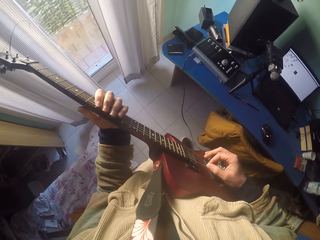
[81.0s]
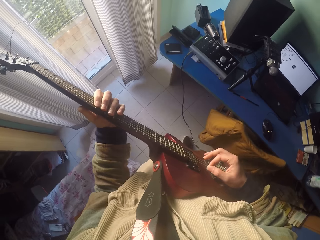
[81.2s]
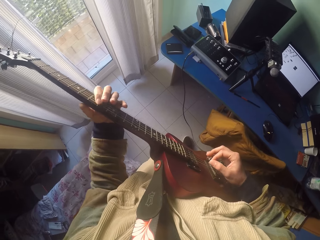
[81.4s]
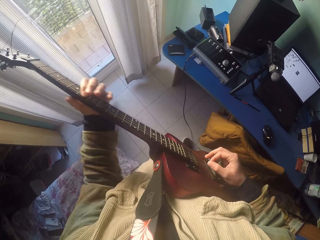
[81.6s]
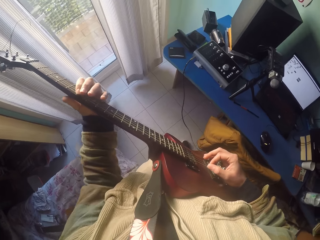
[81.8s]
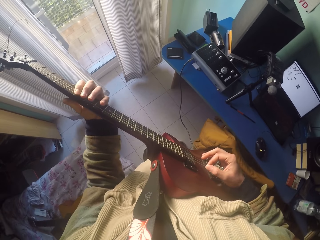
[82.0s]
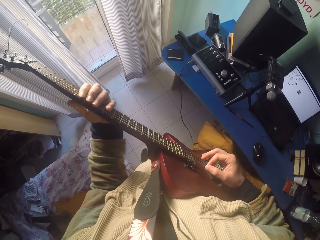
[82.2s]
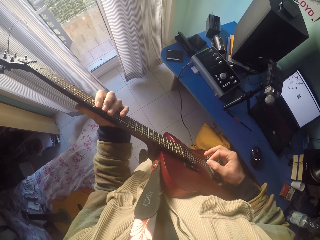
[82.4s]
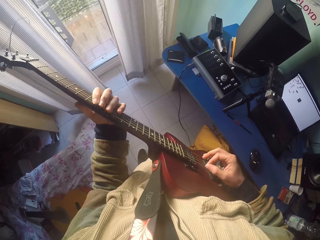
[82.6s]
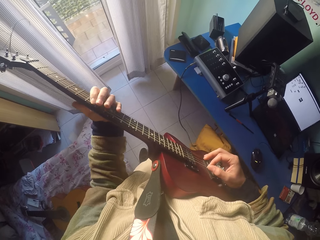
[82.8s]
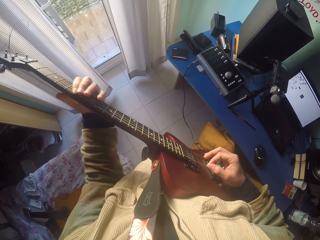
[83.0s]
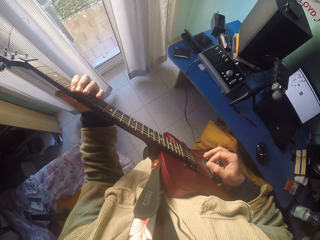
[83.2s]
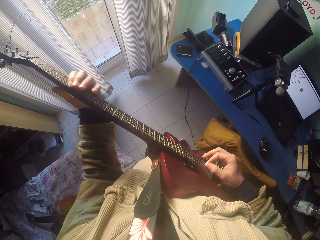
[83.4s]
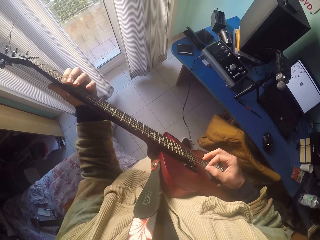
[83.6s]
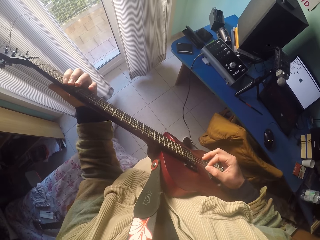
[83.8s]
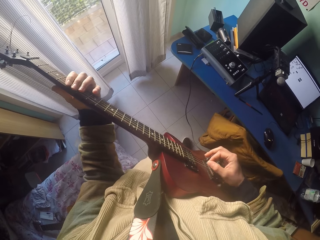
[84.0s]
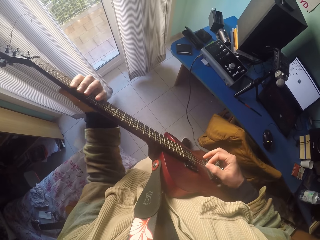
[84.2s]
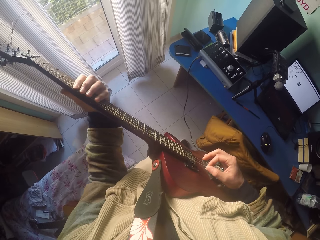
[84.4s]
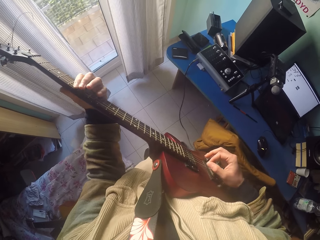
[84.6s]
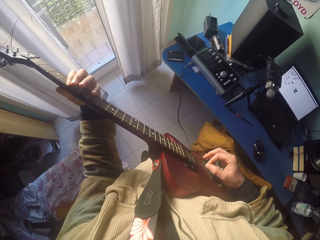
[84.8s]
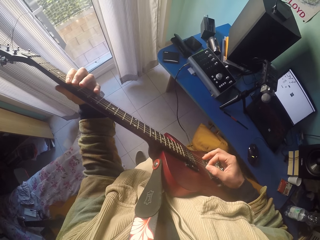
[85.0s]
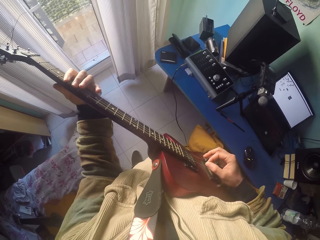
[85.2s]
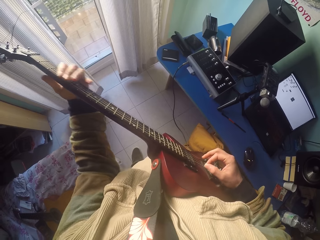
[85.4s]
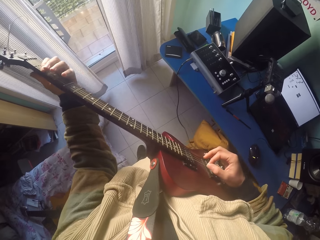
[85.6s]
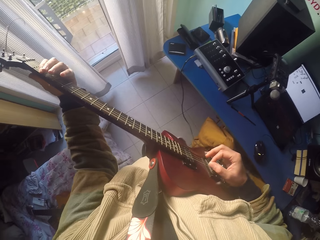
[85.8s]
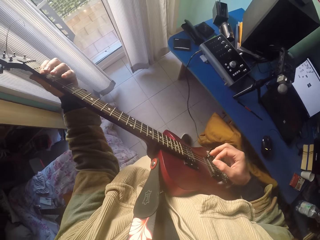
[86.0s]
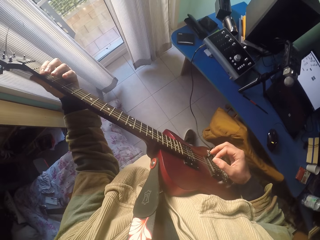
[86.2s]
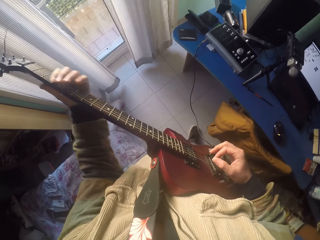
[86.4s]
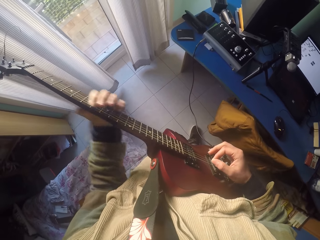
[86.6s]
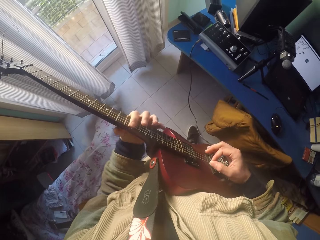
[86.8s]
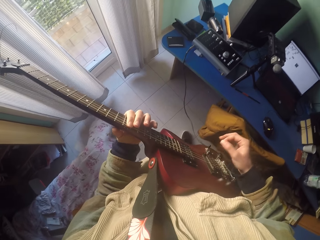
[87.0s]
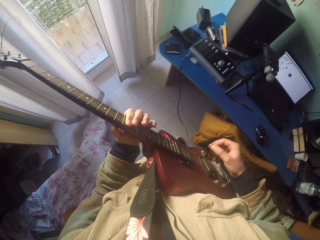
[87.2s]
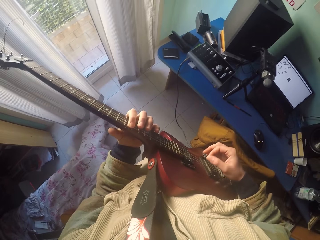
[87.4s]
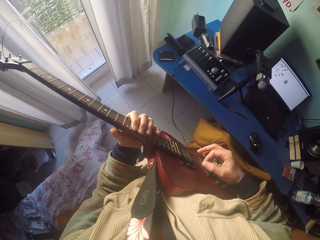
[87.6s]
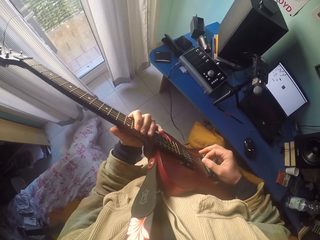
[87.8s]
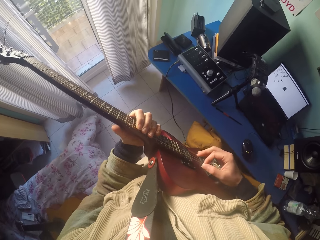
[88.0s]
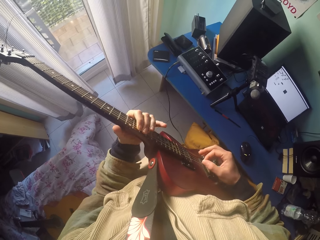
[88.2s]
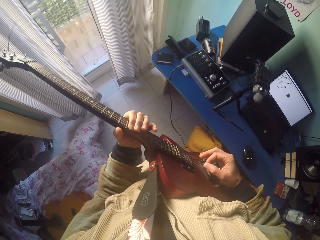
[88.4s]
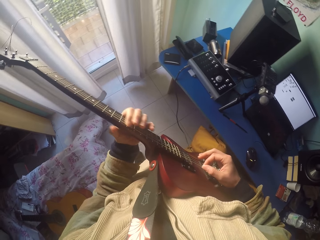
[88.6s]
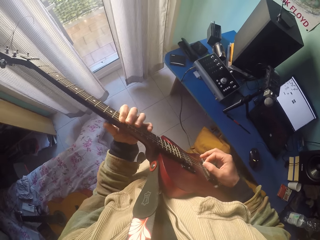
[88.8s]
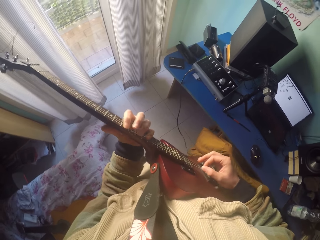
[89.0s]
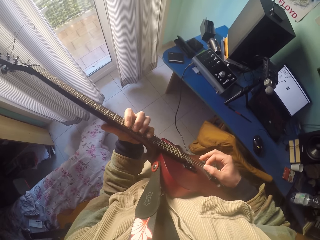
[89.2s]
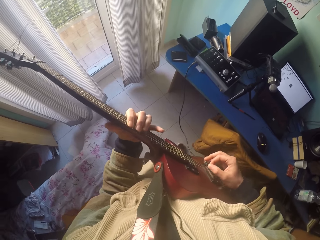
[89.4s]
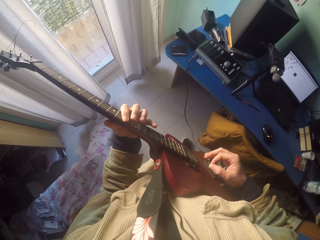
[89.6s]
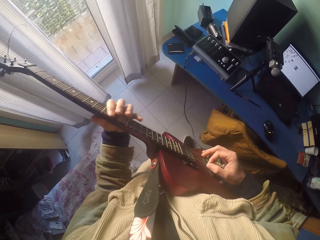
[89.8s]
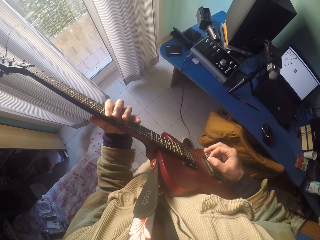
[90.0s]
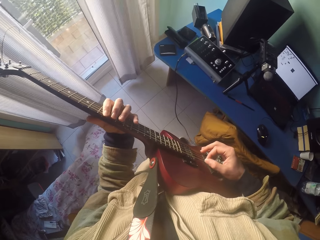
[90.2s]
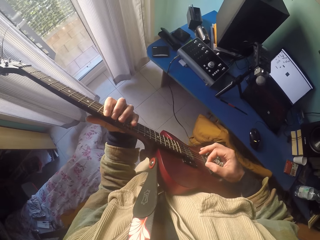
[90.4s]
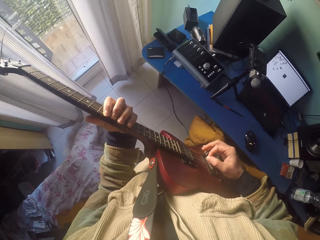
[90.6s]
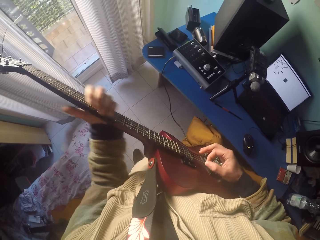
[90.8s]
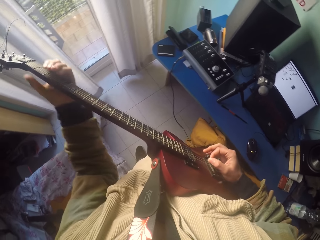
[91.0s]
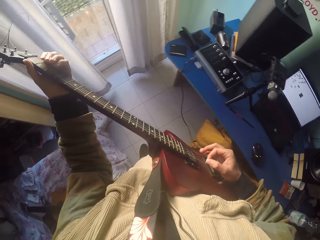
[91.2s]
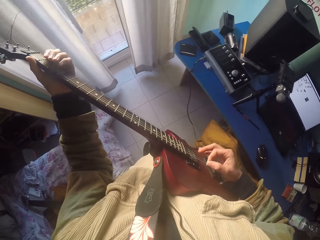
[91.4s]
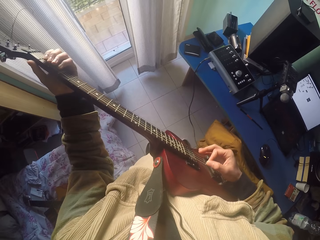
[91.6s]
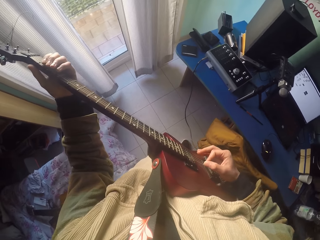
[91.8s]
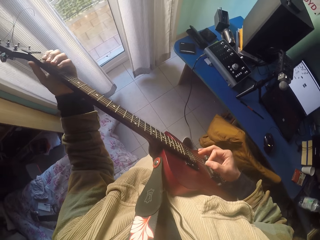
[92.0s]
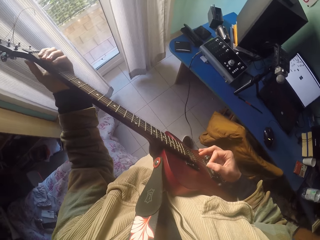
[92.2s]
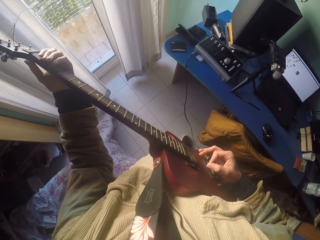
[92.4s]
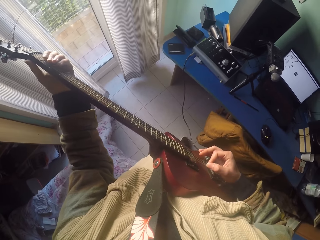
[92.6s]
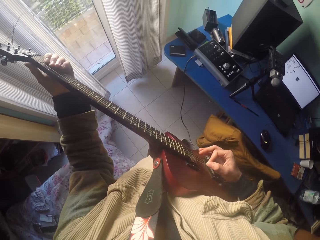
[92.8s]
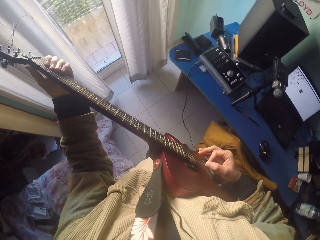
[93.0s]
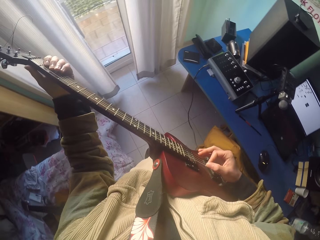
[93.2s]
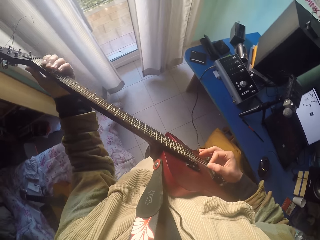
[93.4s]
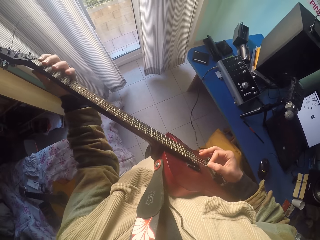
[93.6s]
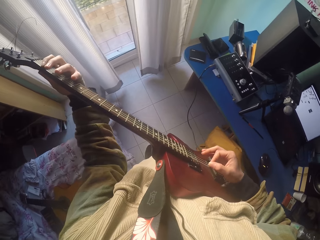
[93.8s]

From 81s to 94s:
The camera wearer plays the guitar strings with the left hand. They play the guitar strings with the right hand.

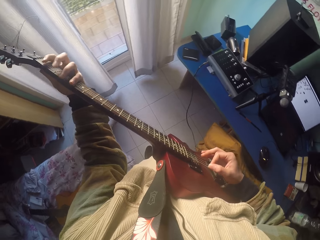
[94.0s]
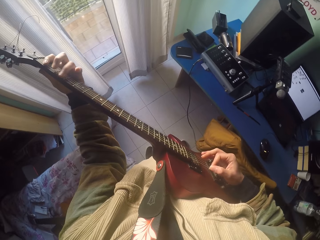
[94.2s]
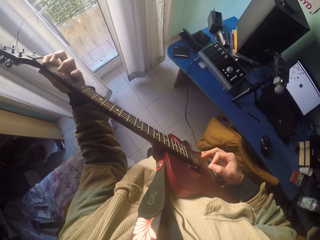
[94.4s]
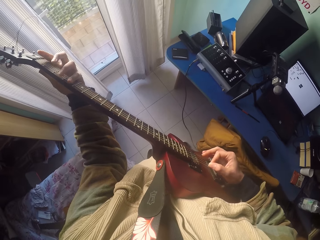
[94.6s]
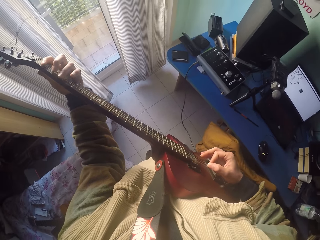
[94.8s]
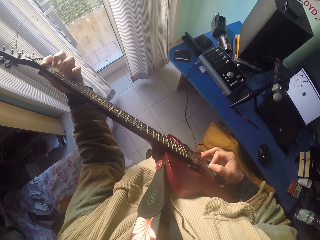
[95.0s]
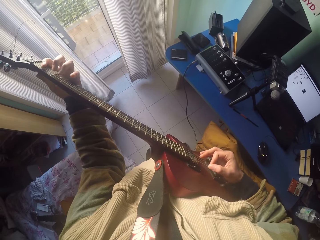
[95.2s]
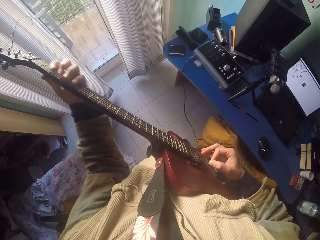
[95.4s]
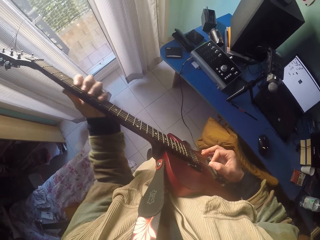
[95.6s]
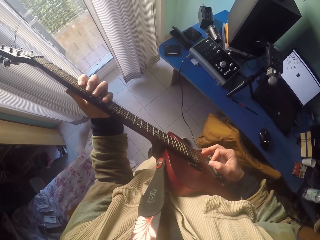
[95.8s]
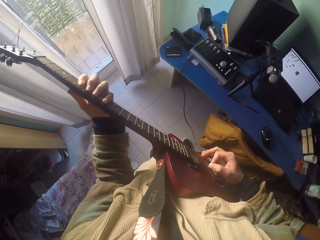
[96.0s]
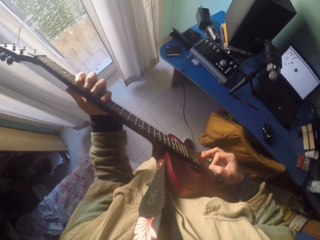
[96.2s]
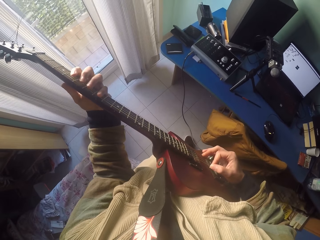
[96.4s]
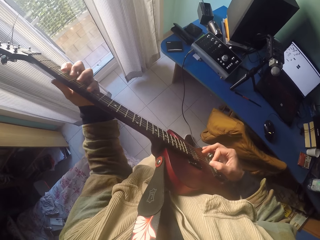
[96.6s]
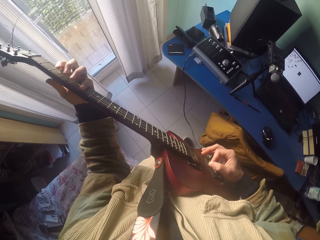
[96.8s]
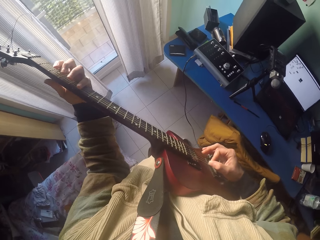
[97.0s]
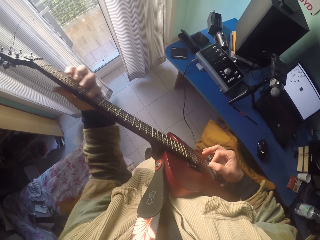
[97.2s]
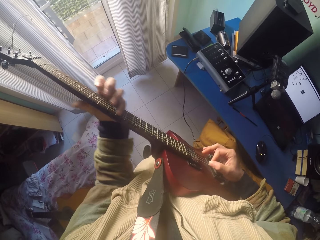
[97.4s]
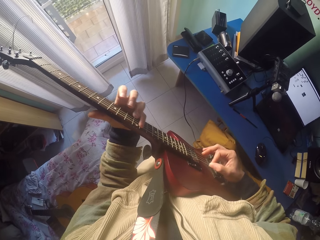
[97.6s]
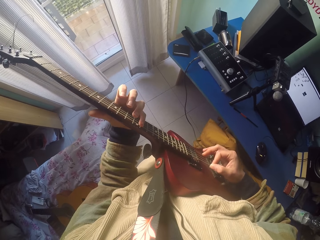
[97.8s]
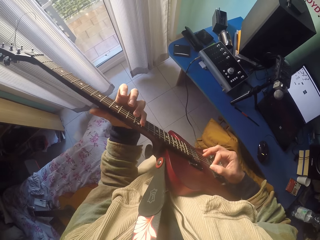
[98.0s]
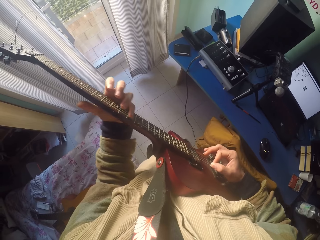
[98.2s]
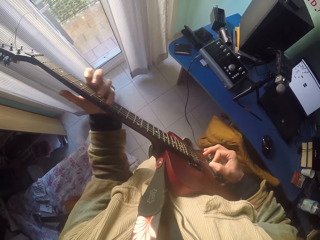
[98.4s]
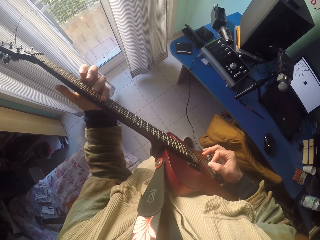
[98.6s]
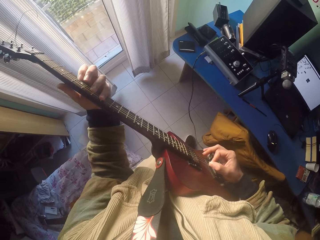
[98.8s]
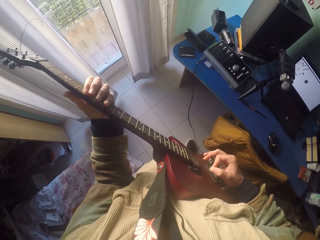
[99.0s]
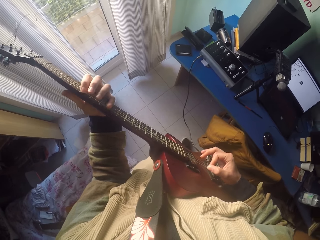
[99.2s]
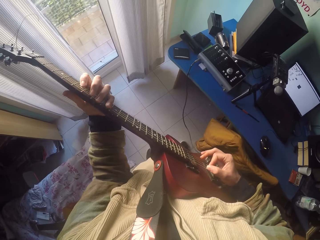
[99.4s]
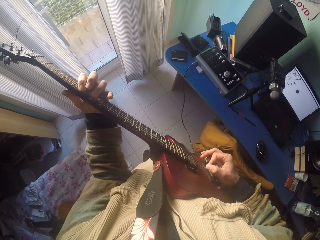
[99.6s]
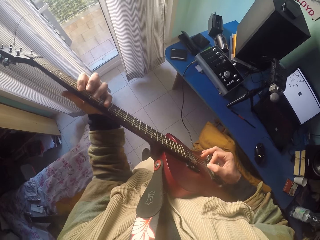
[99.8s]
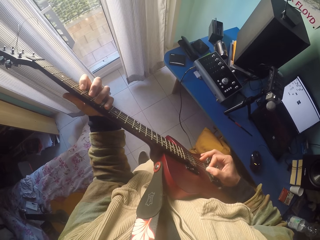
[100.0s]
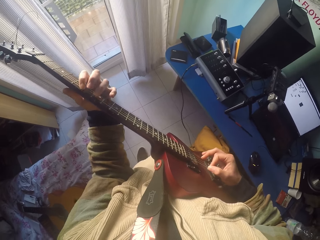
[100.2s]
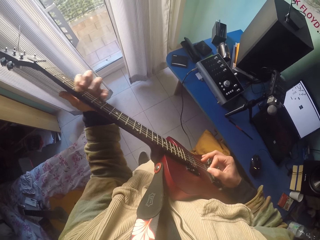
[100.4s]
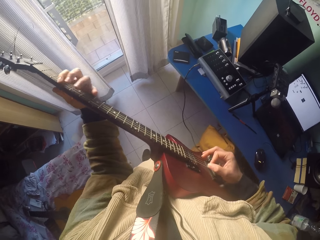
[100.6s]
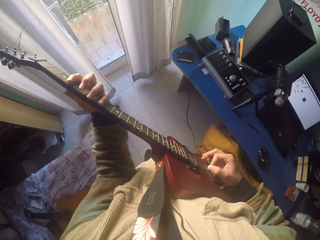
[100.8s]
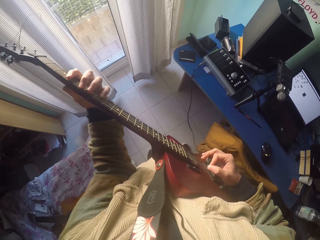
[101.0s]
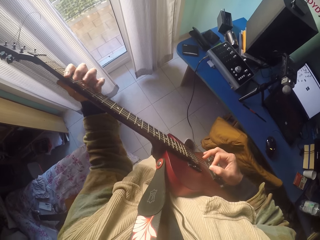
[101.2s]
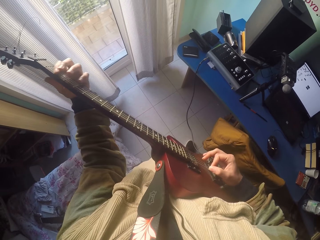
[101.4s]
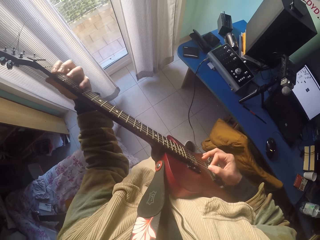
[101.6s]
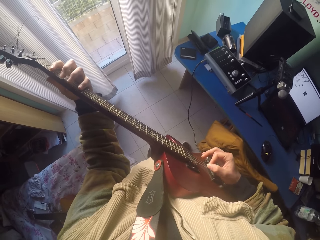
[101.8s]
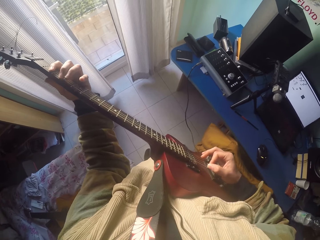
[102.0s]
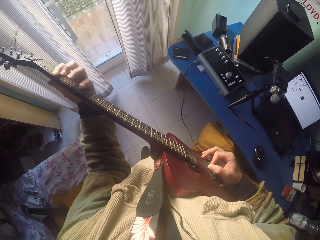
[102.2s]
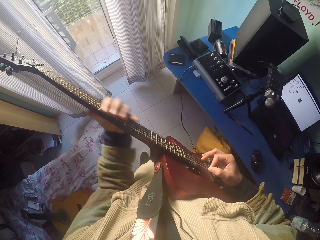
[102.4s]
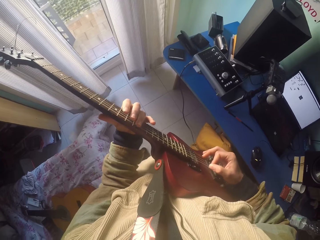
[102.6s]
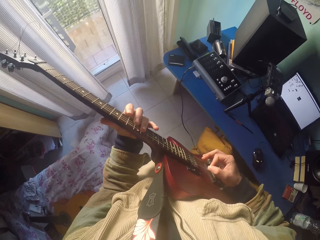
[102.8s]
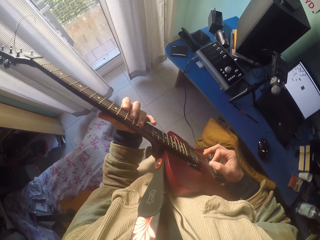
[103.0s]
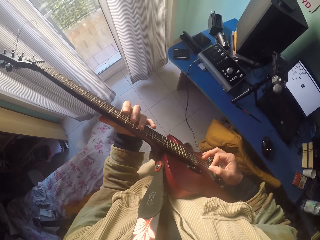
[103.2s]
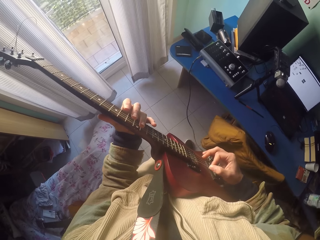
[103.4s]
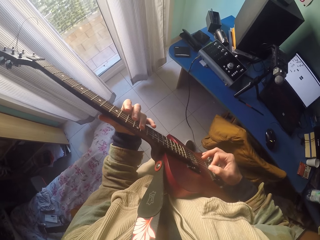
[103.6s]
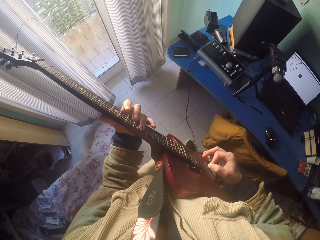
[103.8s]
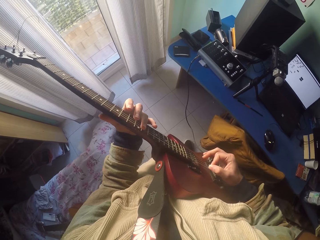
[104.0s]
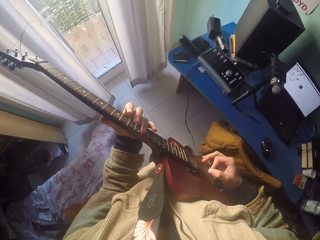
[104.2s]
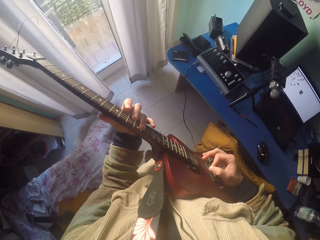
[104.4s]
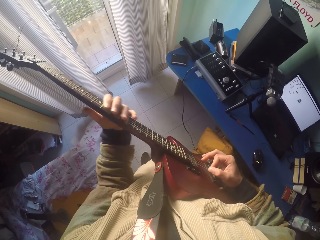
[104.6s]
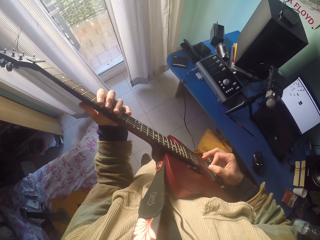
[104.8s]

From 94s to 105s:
The camera wearer plays the guitar strings with the left hand.
